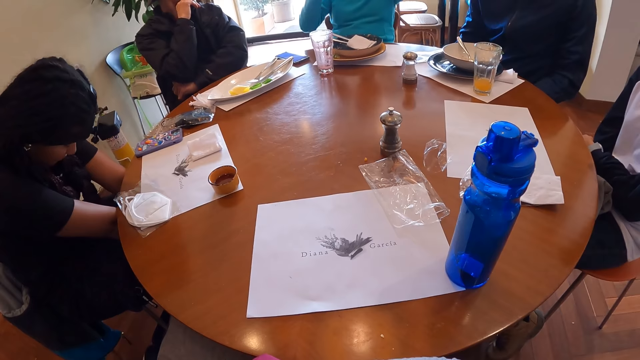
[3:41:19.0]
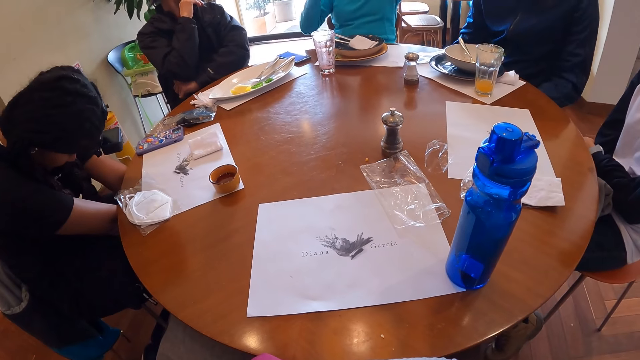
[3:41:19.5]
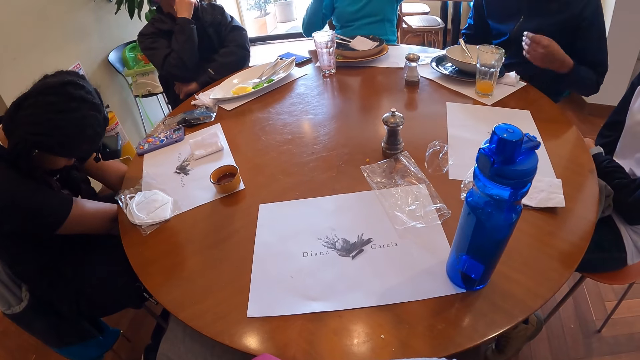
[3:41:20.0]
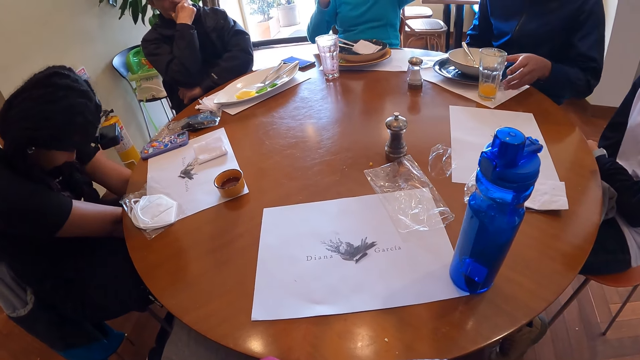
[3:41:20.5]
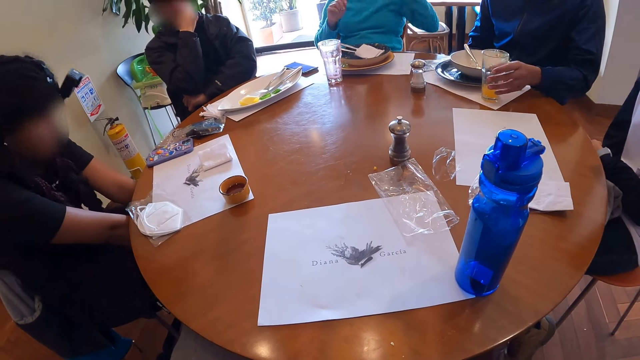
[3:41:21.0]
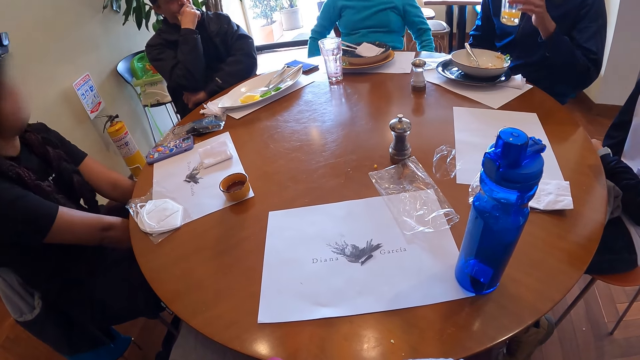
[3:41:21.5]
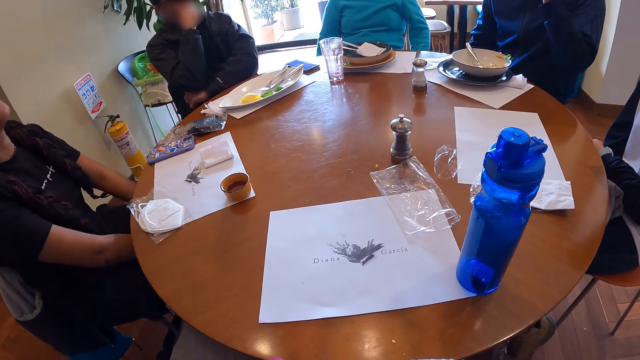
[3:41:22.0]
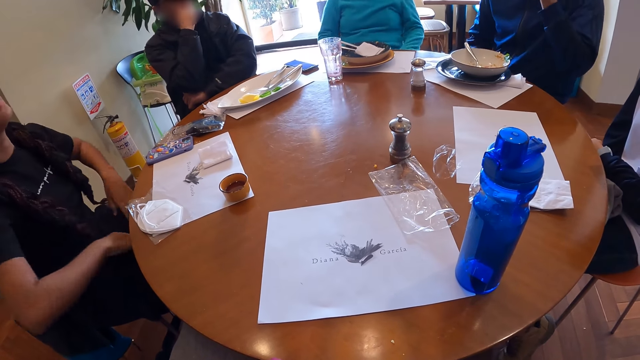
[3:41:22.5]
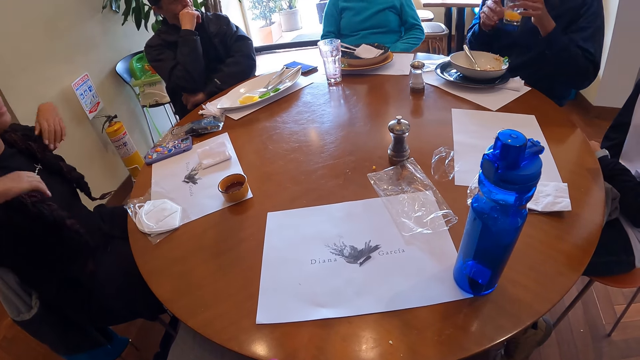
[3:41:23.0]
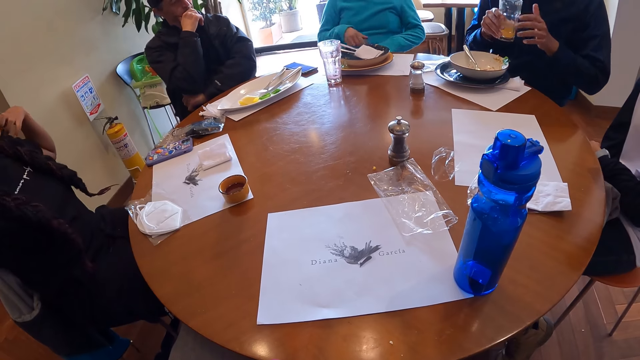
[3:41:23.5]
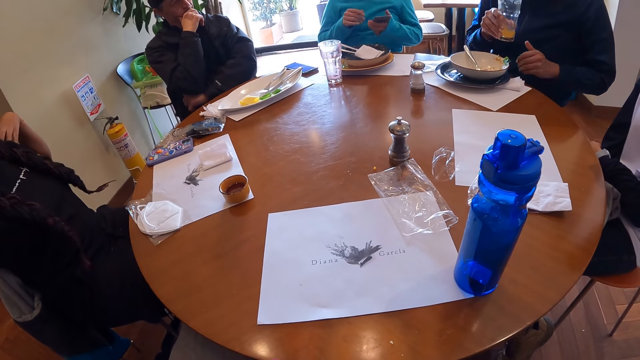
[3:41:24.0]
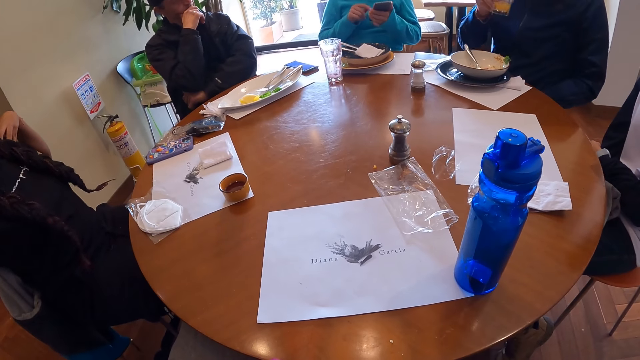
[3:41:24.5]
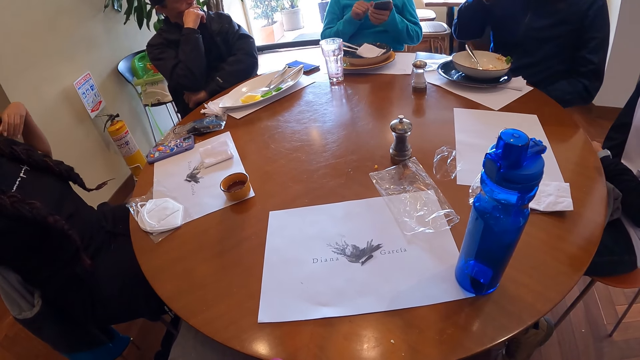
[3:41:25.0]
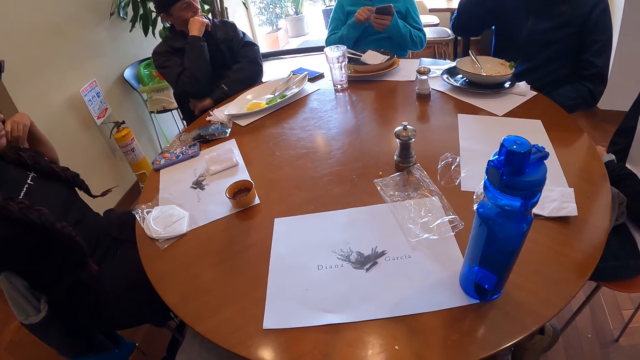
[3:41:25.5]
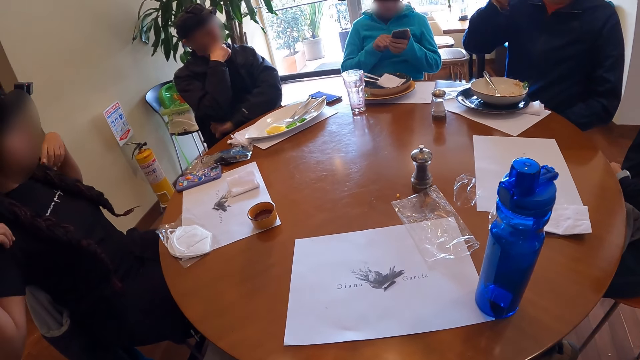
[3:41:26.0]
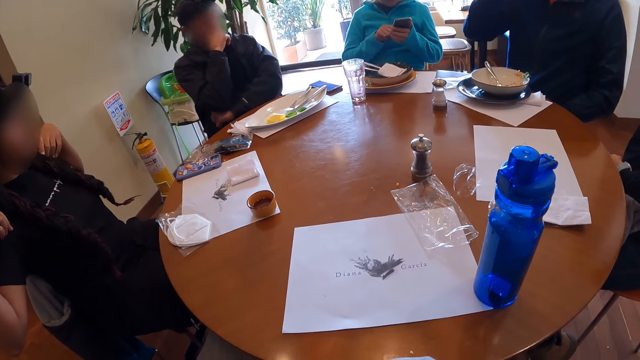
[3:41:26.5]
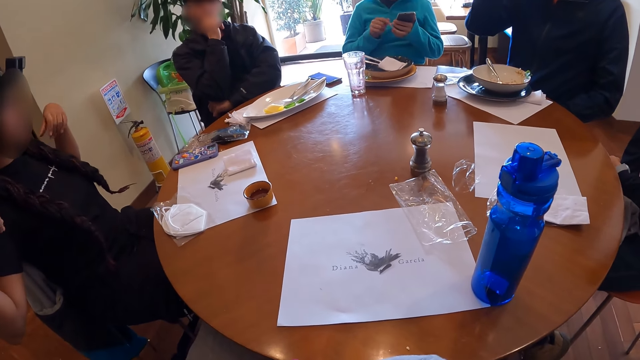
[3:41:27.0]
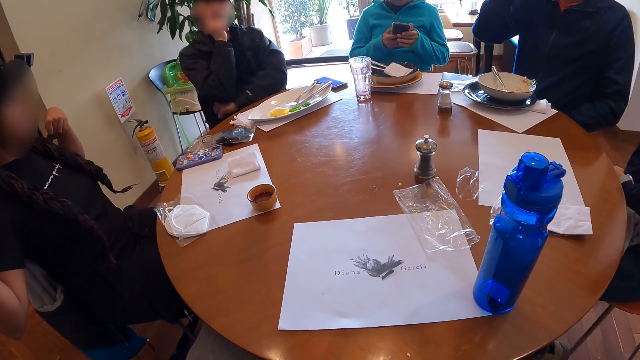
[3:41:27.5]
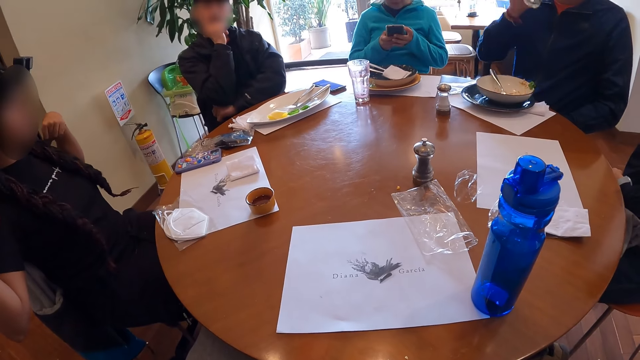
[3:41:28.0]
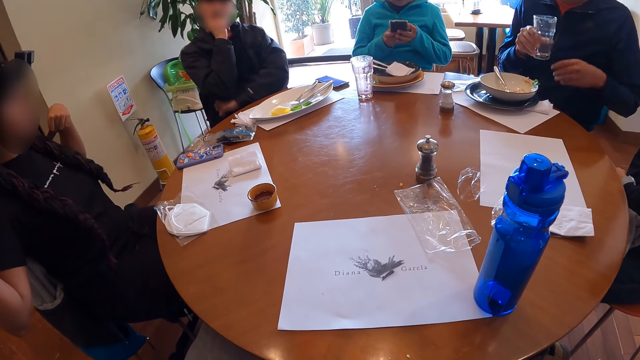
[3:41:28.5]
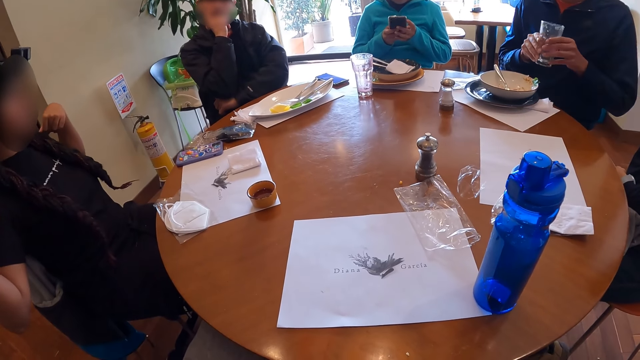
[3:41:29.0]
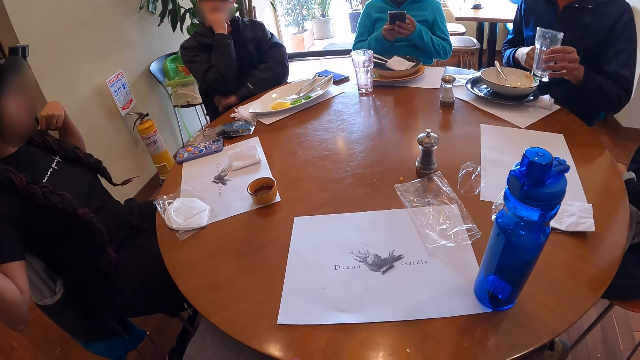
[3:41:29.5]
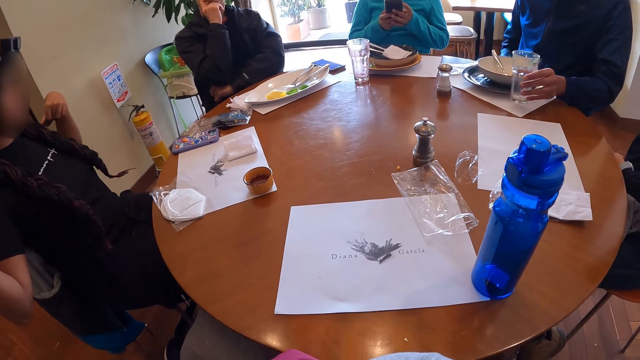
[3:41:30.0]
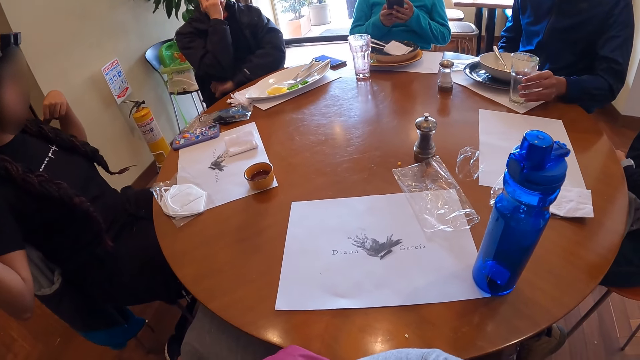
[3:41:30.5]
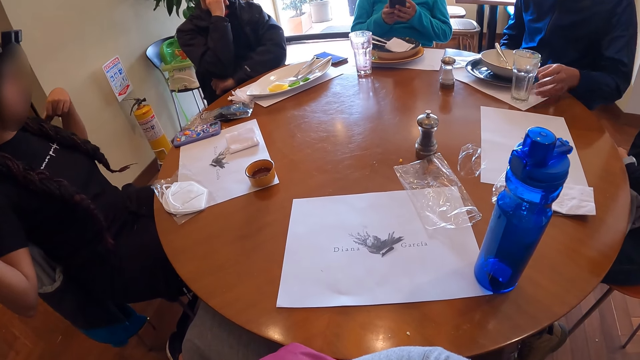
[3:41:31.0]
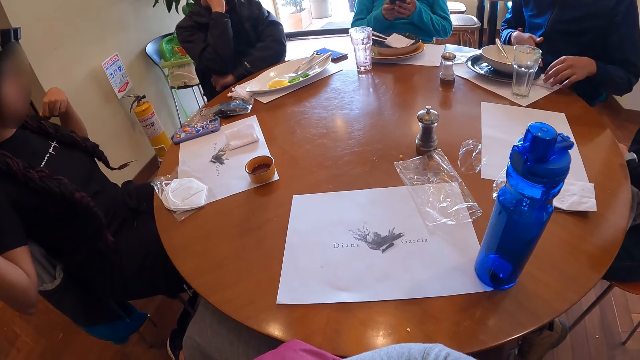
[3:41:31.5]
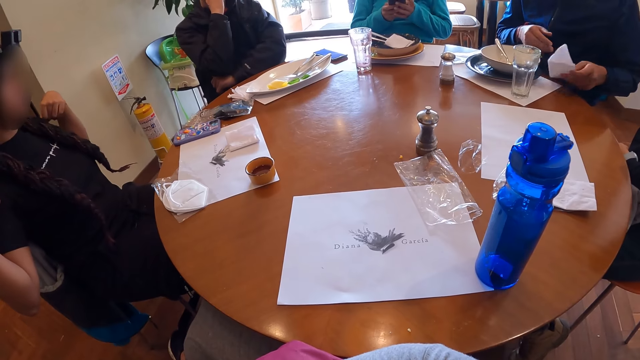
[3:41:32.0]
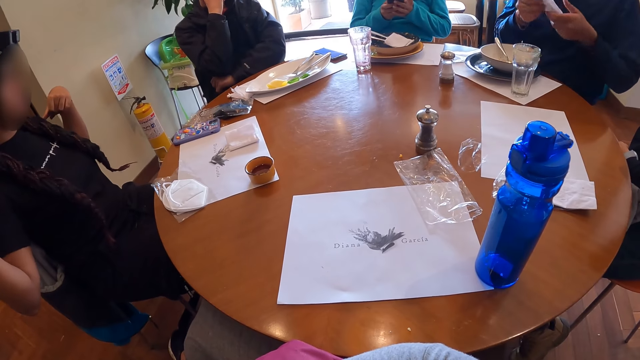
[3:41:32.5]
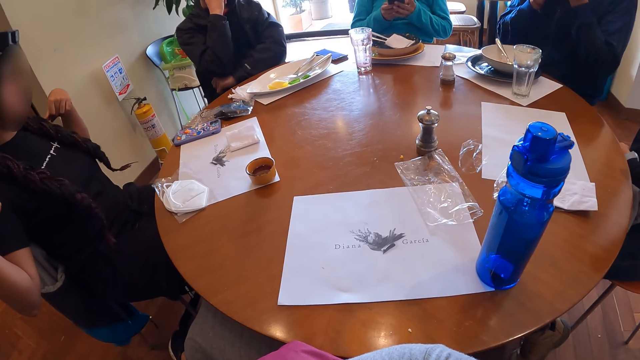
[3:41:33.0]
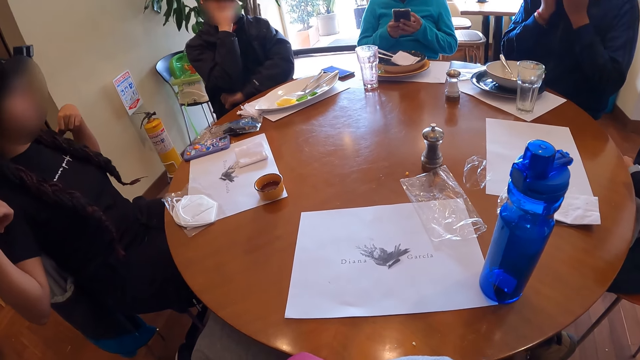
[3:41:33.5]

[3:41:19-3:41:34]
A man picks a cup of juice from the table with his left hand, drinks from the cup of juice with his left hand, and jiggles the cup of juice with his right hand. A woman holds a phone with her left hand and operates the phone with her right hand. The man drinks from the cup of juice with his right hand. The woman operates the phone with both hands. The man passes the cup of juice to his left hand, drops the cup of juice on the table with his left hand, picks the tissue paper from the table with his left hand, and holds the tissue with both hands.

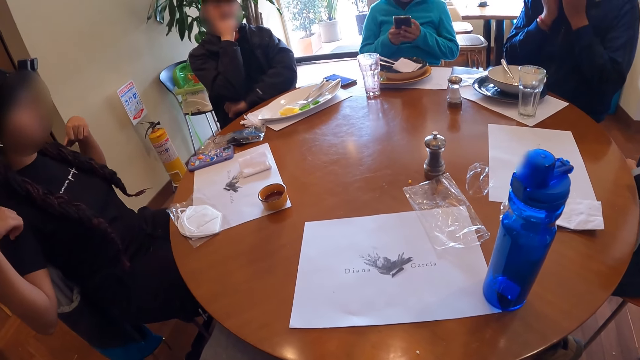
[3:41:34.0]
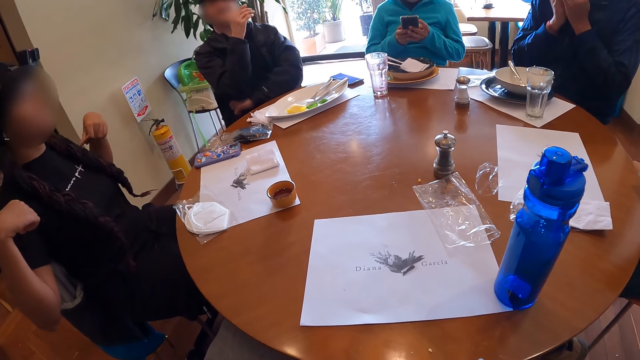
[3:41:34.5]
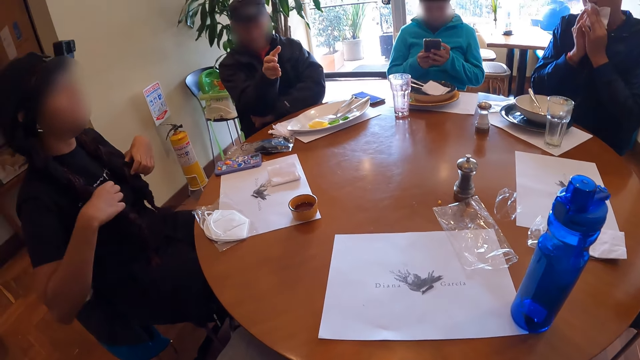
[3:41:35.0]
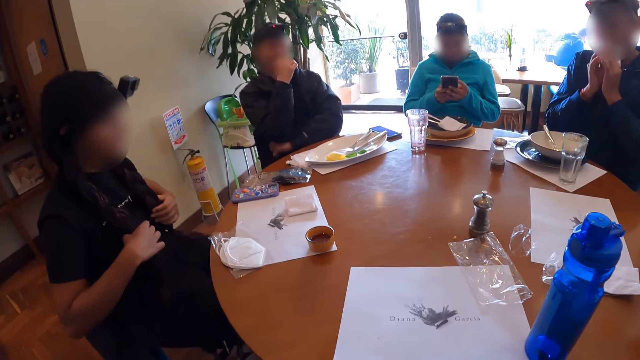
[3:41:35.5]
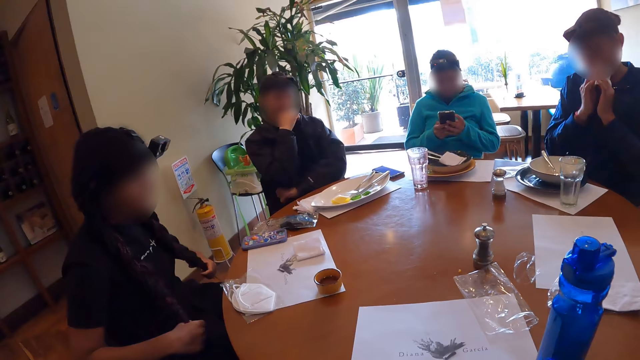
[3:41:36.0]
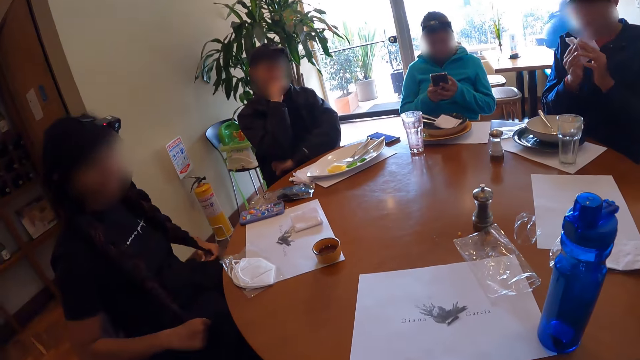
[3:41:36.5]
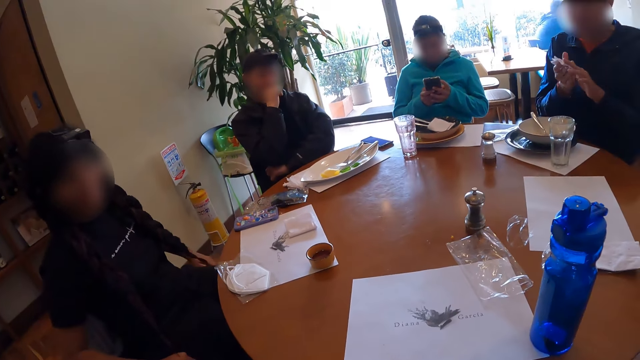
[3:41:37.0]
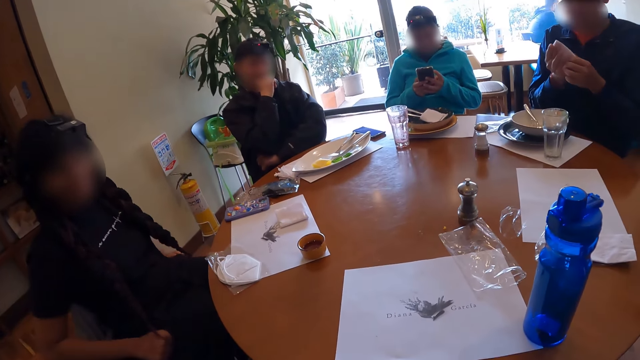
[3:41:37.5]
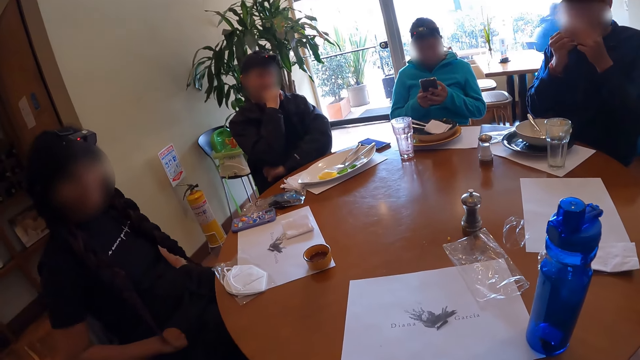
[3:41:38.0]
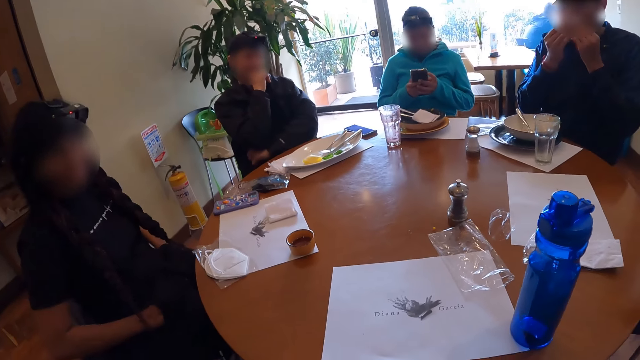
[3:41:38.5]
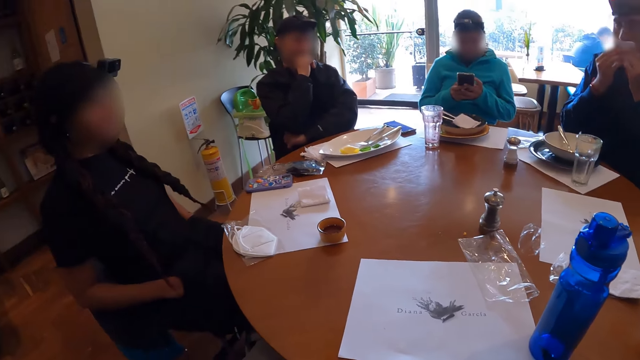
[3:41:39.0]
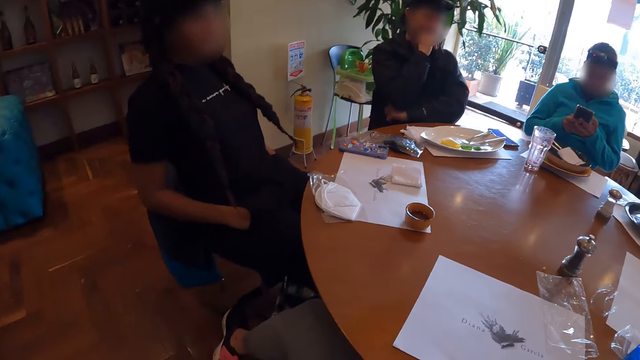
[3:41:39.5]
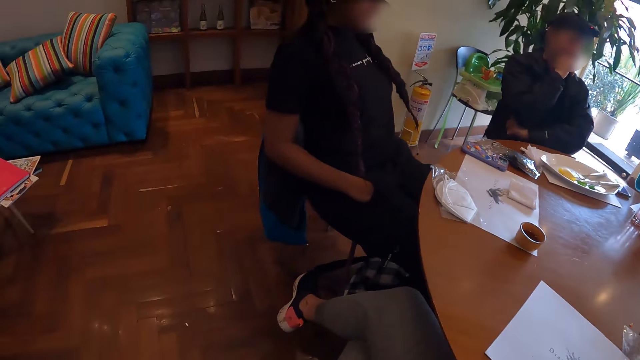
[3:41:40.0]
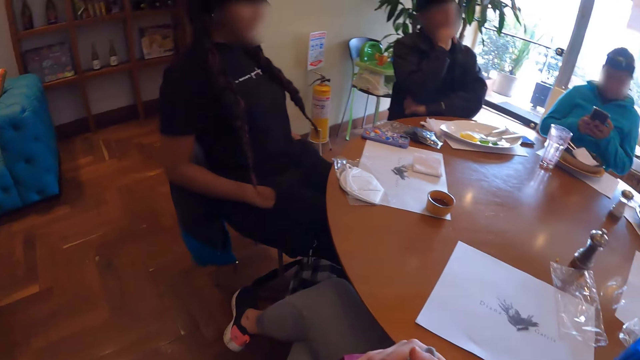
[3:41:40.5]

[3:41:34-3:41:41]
A man gesticulates with his right hand. Another man cleans his mouth with the tissue in both hands, folds the tissue paper with both hands, and cleans his mouth with the tissue in both hands.
